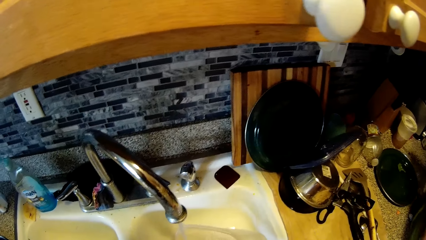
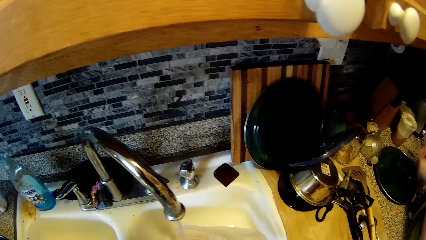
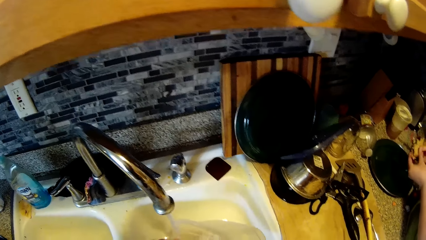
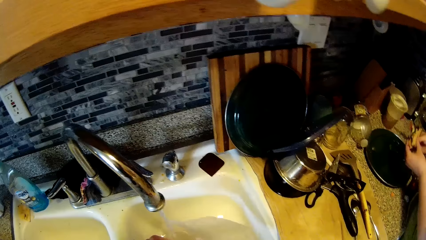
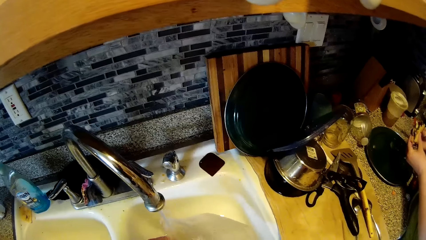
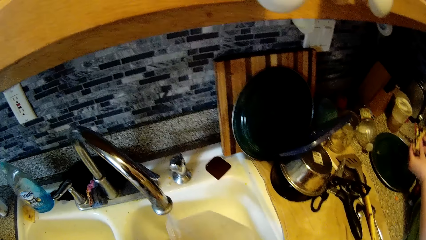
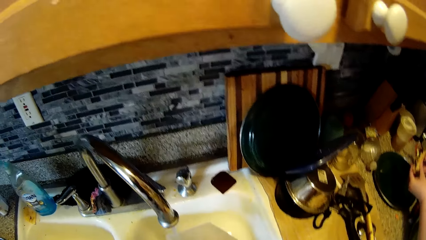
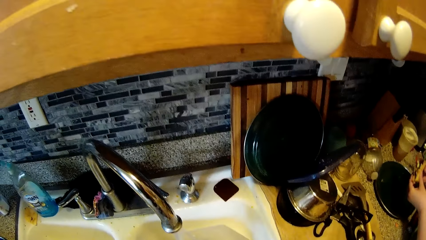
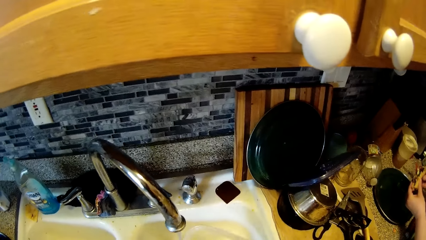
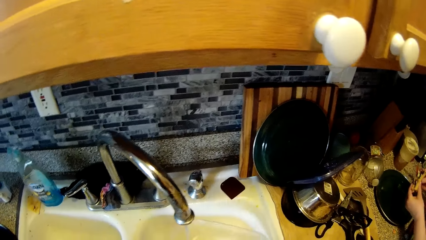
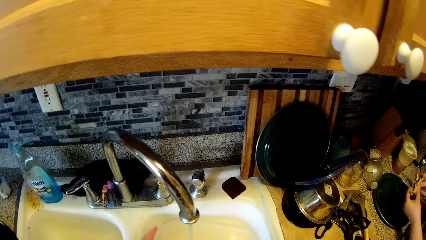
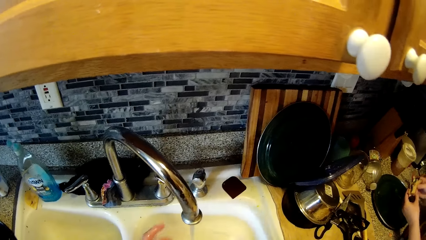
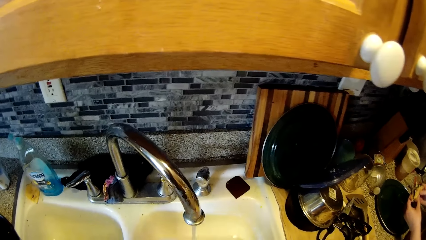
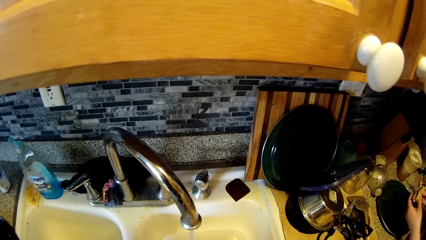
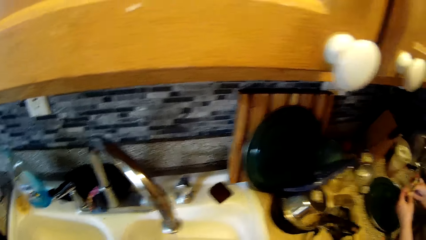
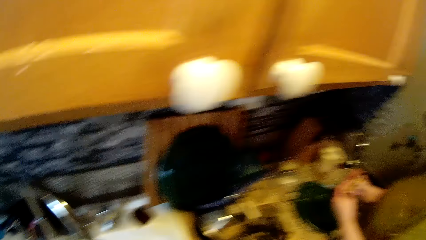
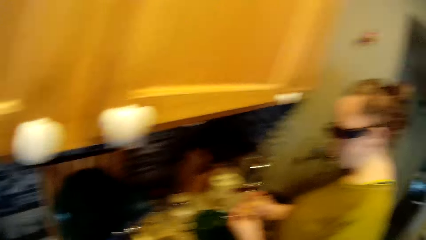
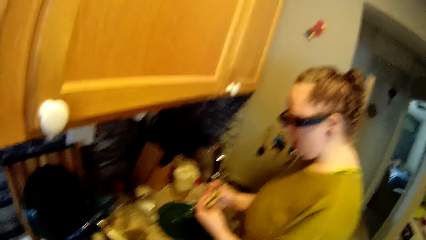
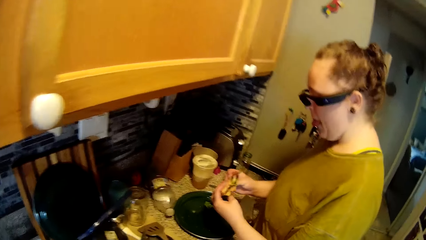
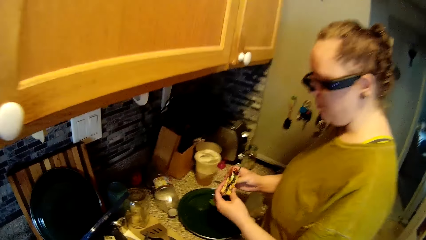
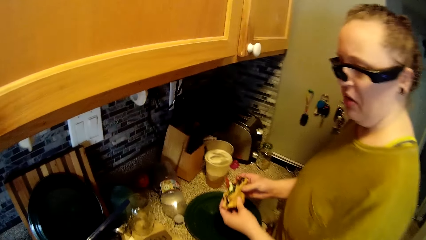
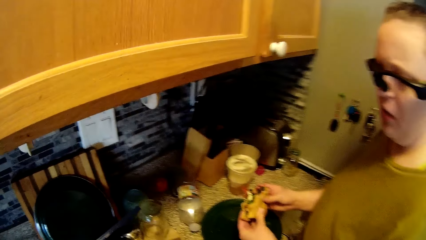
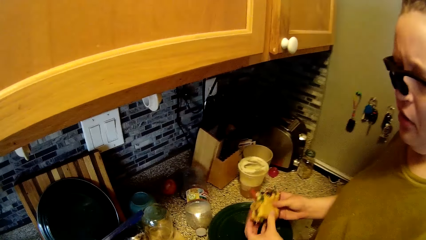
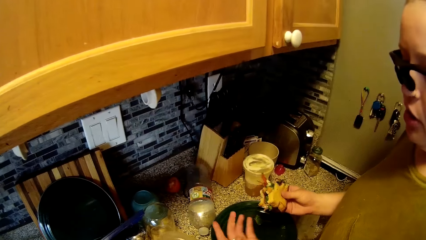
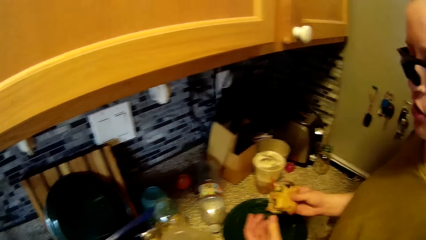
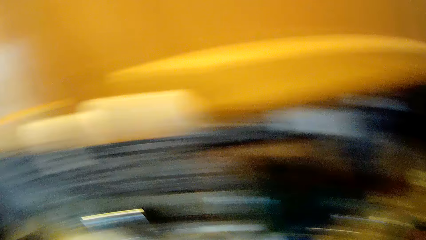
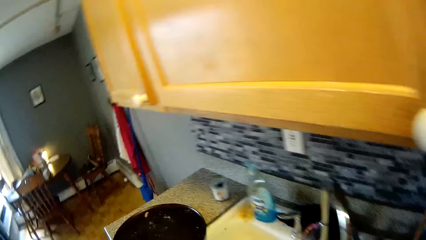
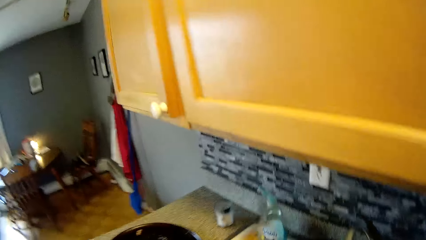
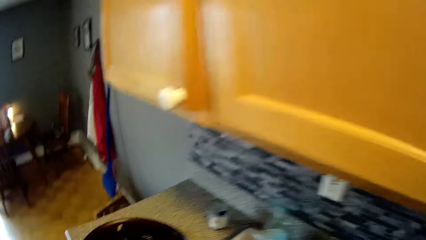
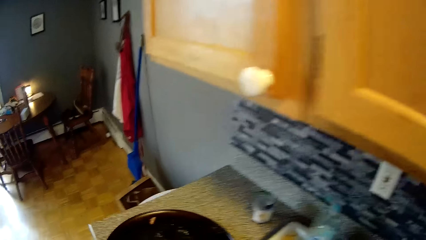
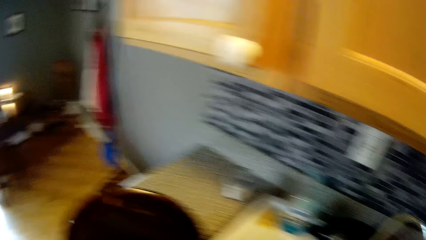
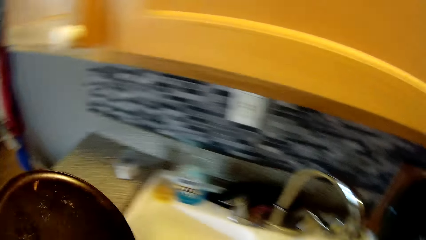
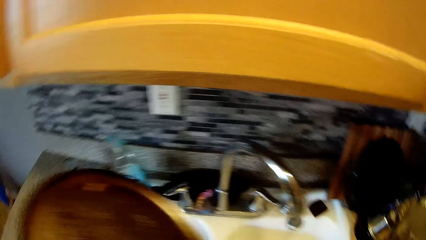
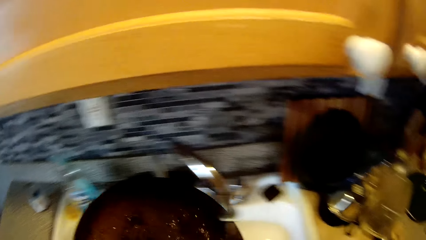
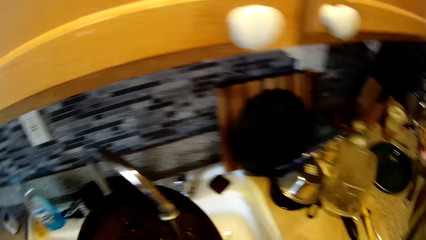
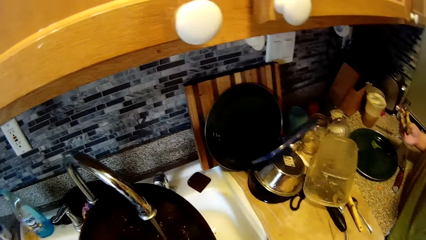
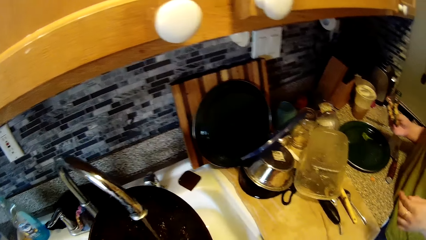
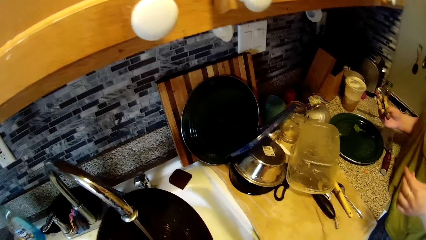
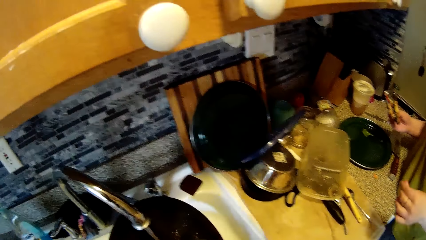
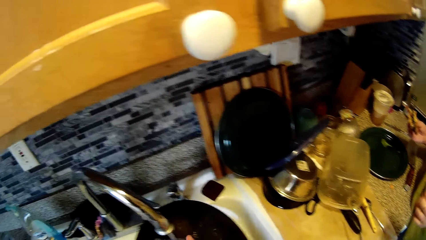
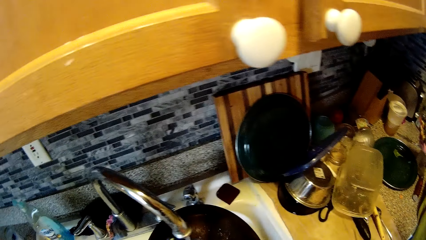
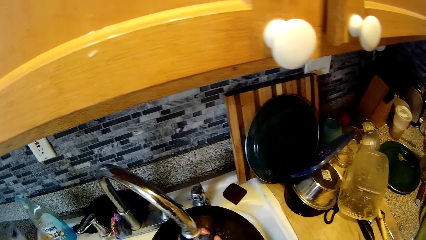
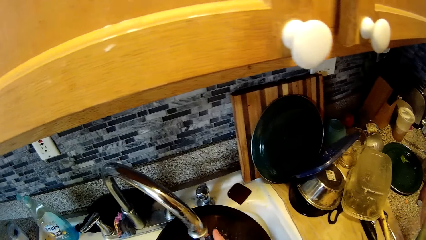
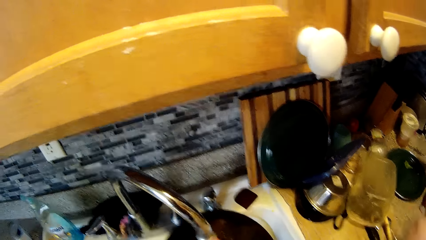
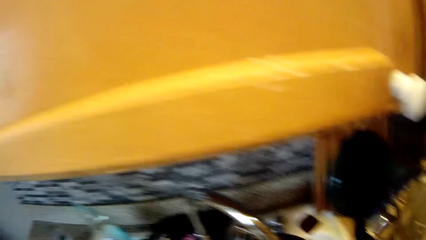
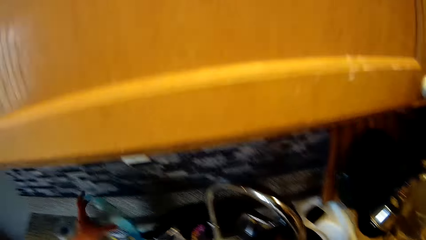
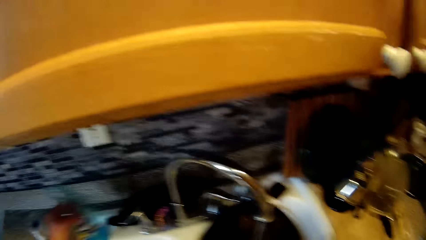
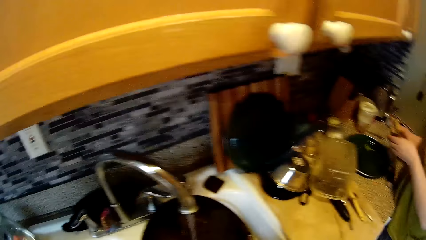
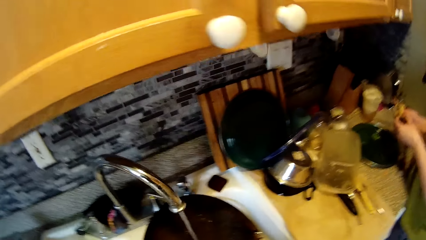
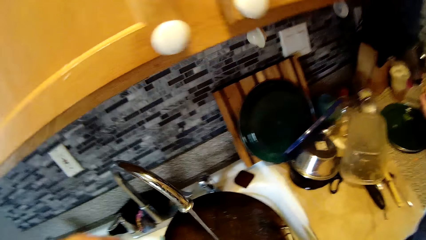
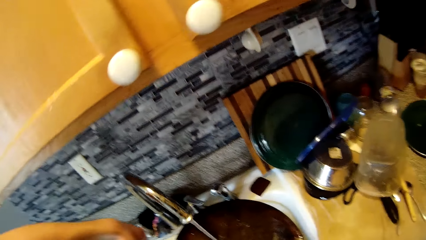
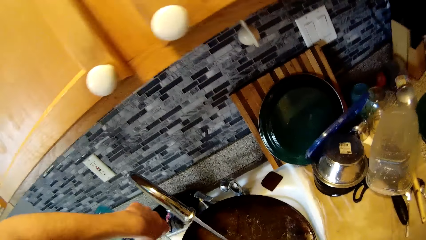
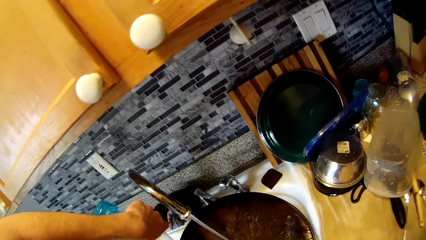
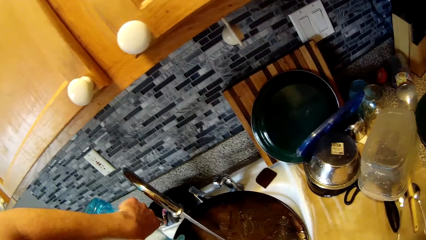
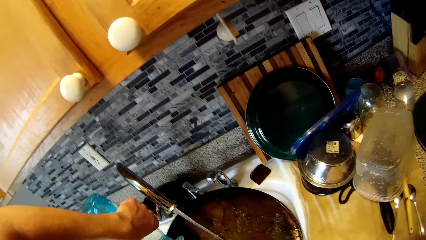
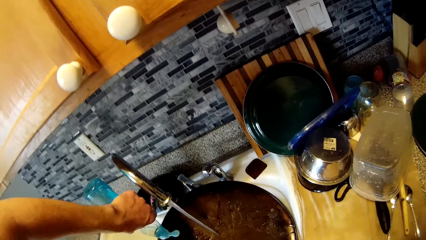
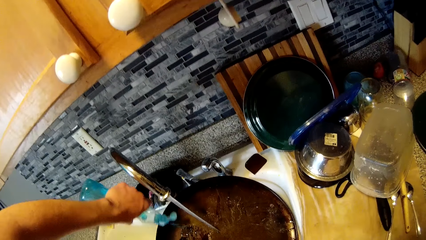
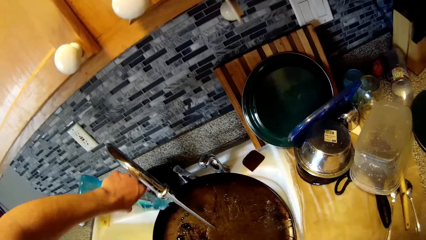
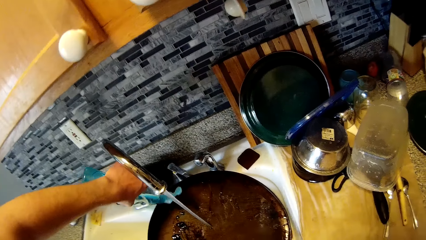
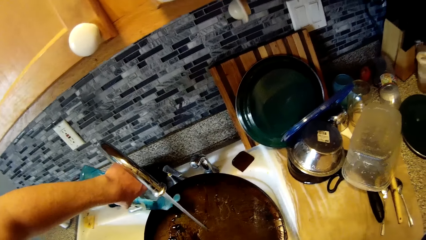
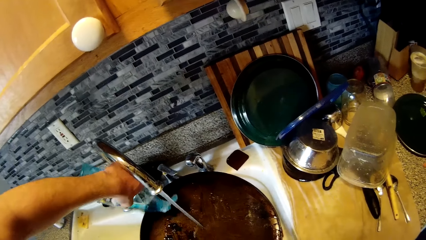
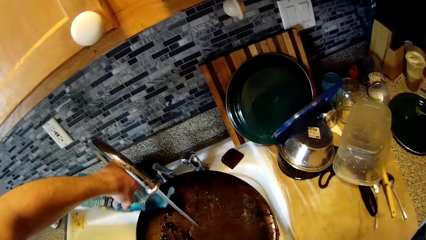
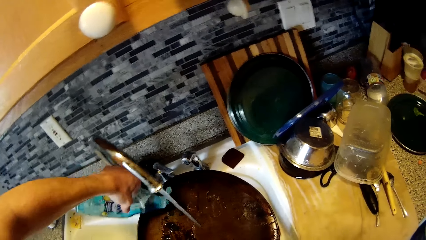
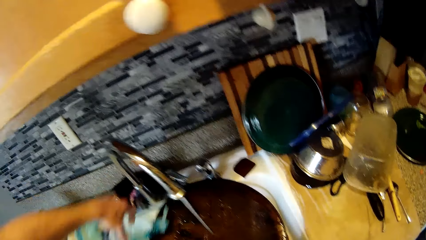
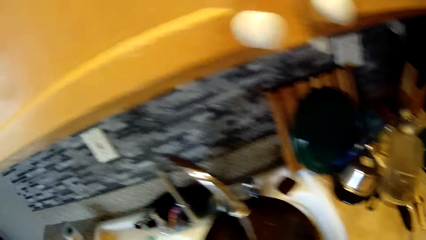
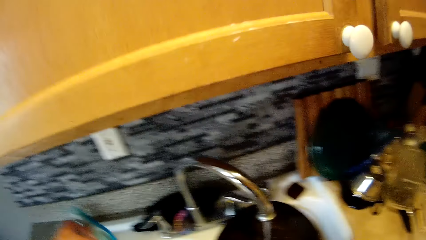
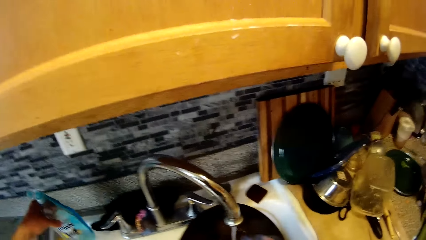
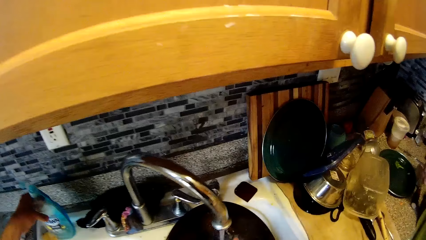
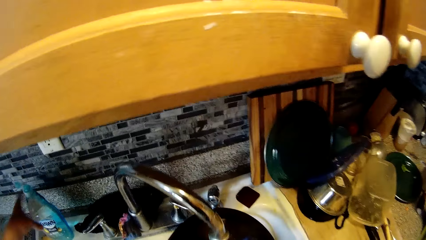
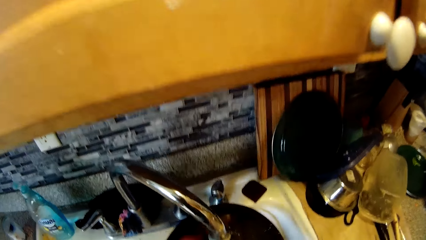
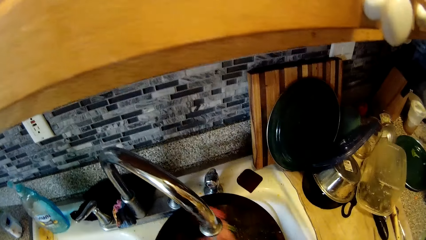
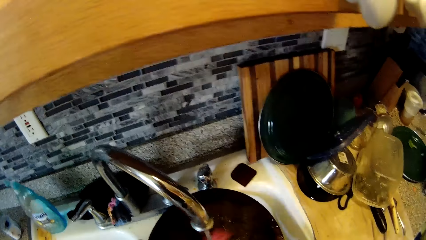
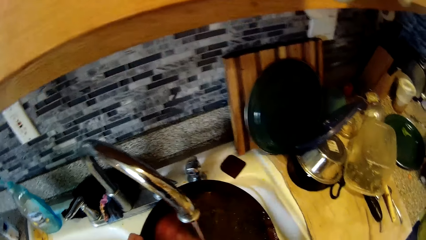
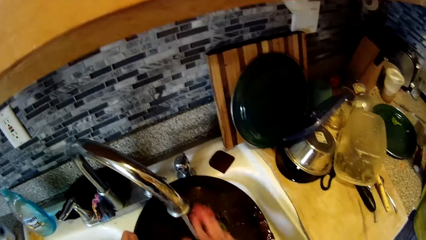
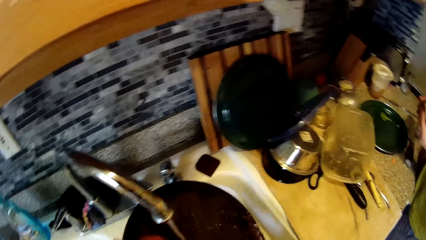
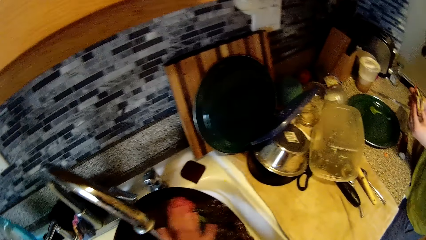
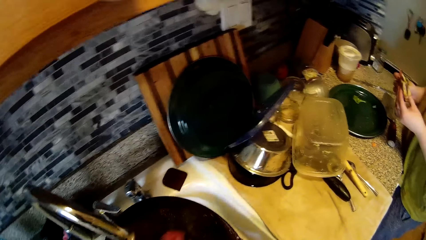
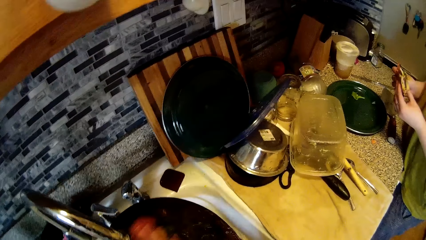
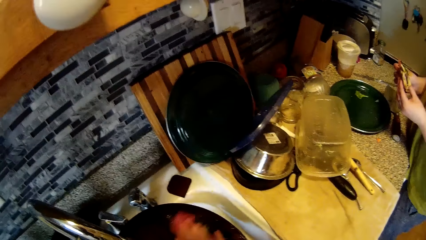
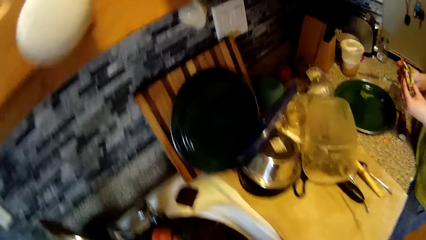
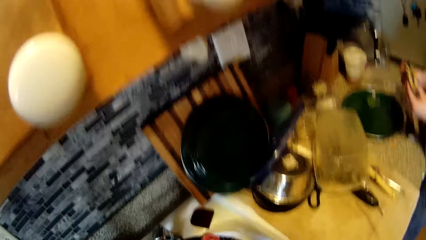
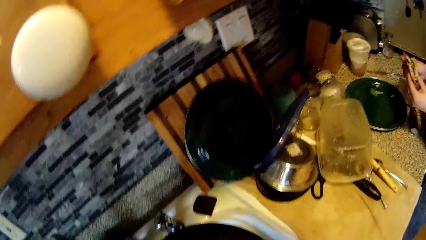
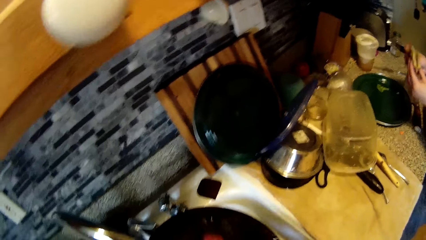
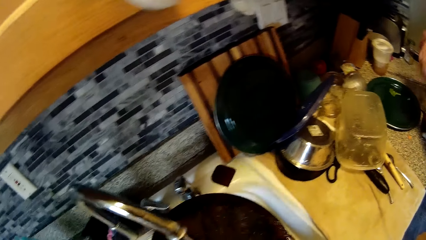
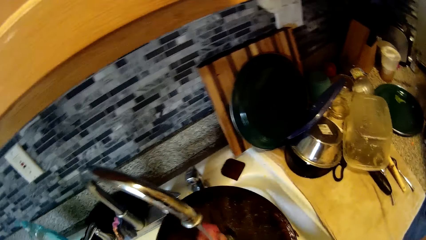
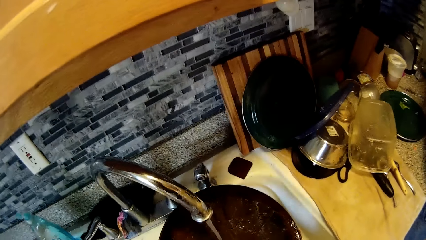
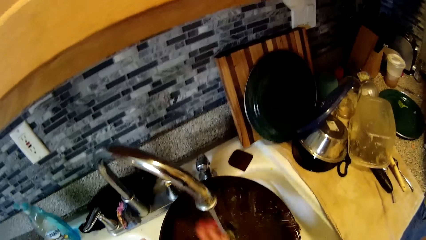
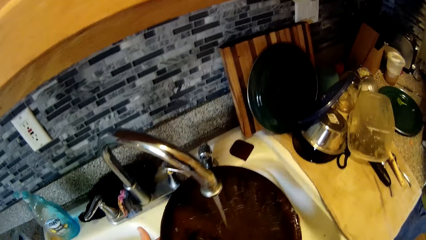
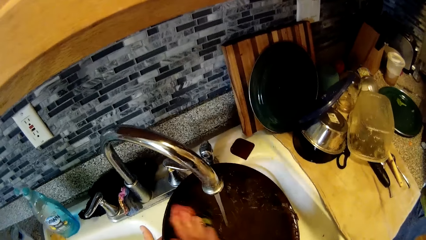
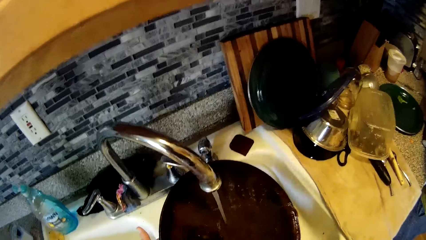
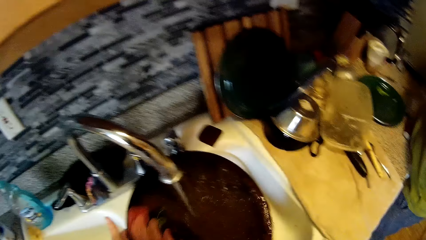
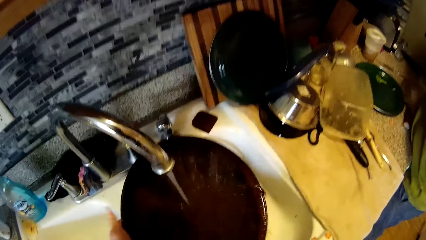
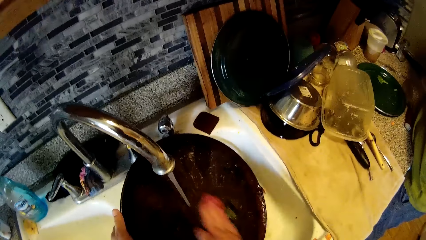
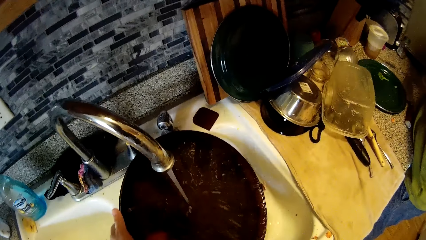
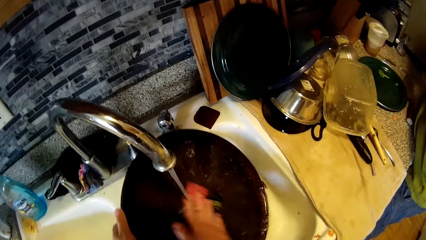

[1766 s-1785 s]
The woman holds the sandwich with both hands. The camera wearer picks up a tray from the countertop with his left hand. He rinses the tray with water from the tap. He picks up the bottle of soap from the countertop with his left hand. He pours soap from the bottle on the tray. He drops the bottle on the countertop with his left hand. He washes the tray with the sponge in his right hand. The woman bites a snack. The camera wearer washes utensils.
